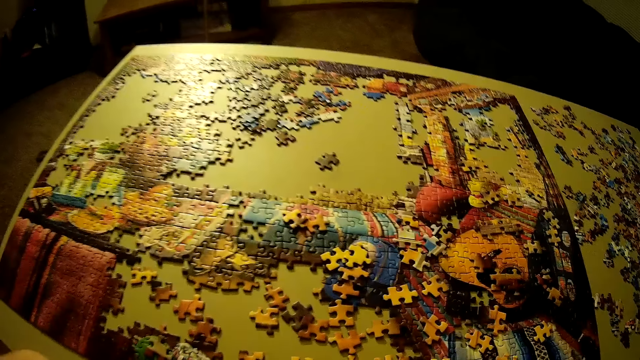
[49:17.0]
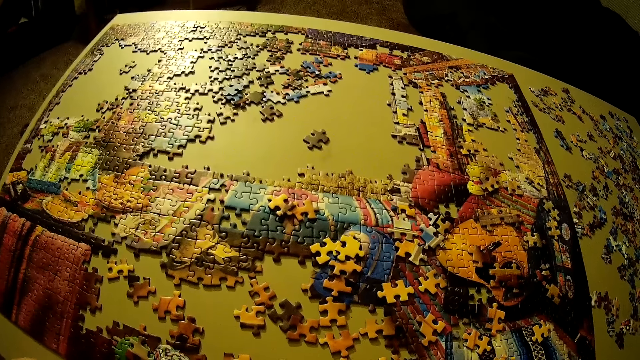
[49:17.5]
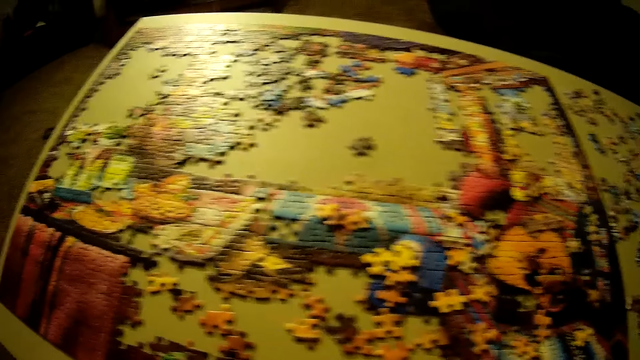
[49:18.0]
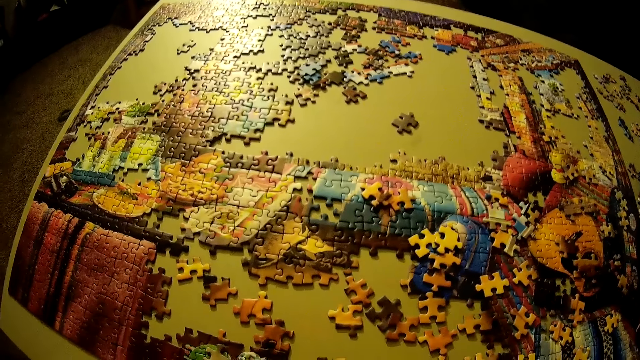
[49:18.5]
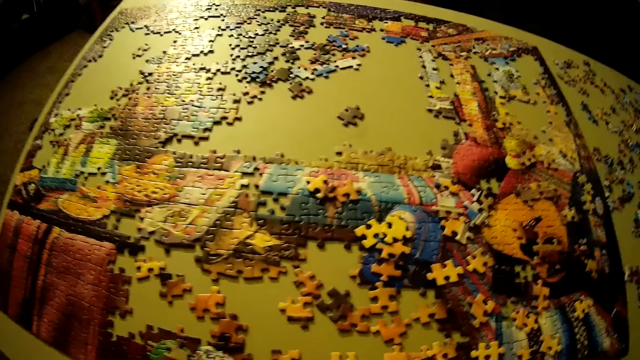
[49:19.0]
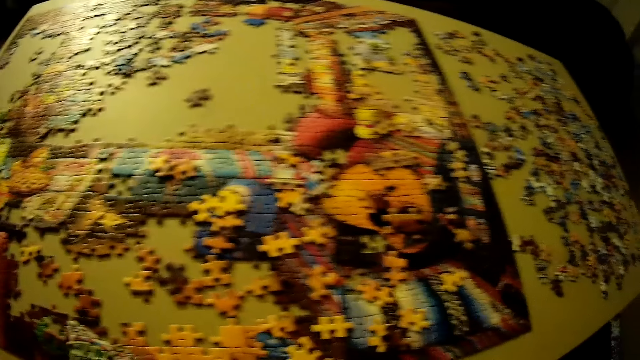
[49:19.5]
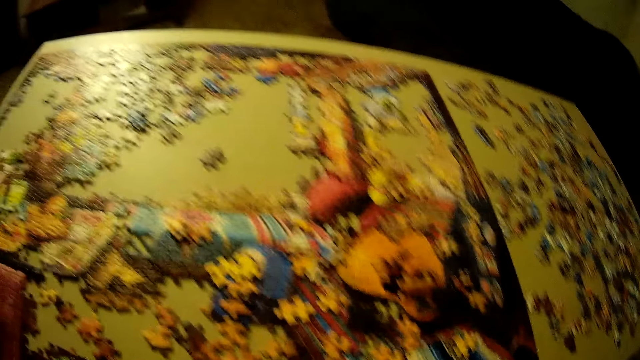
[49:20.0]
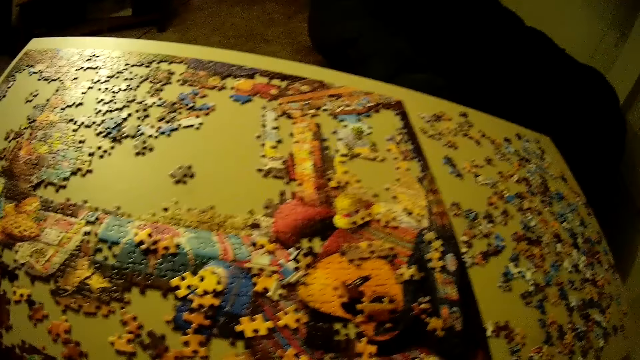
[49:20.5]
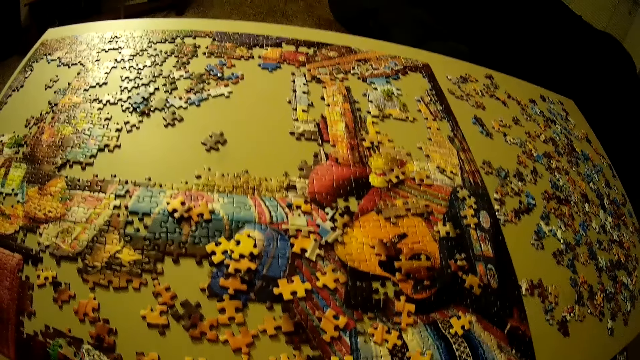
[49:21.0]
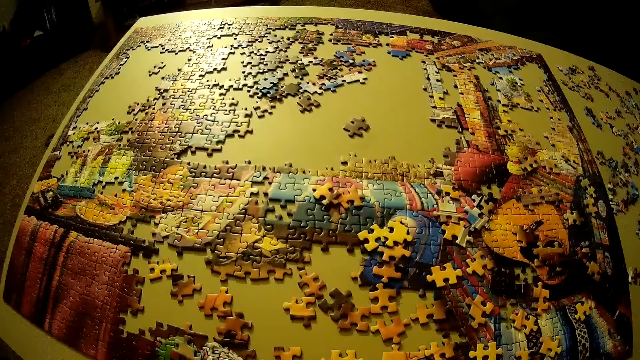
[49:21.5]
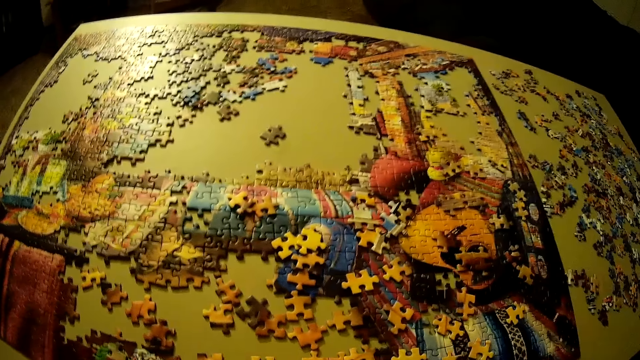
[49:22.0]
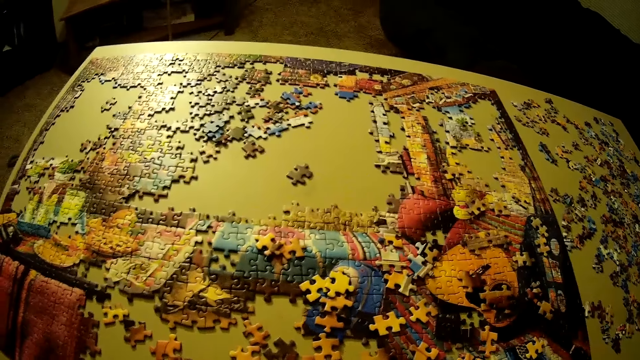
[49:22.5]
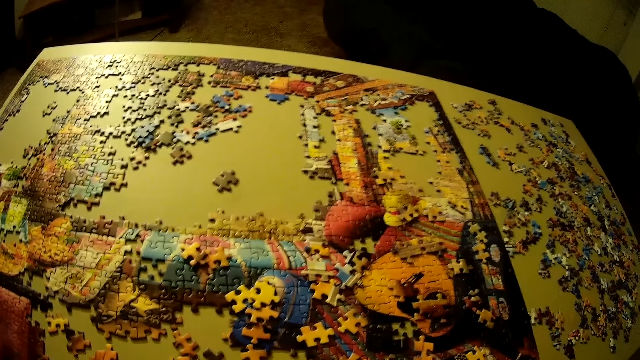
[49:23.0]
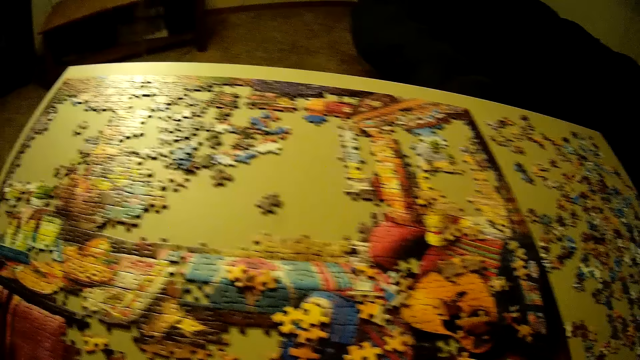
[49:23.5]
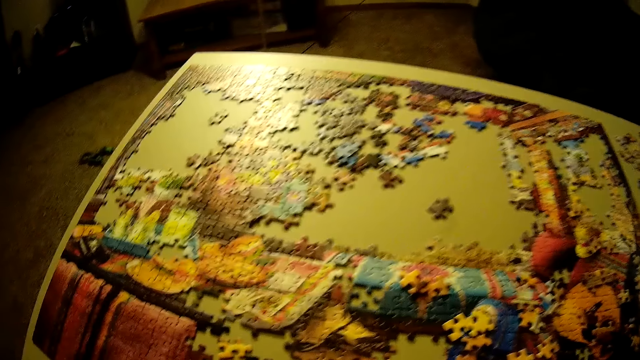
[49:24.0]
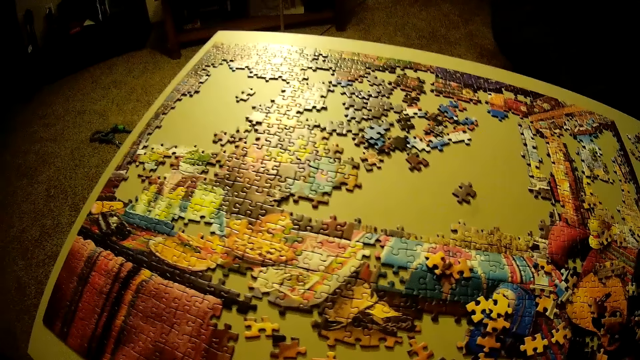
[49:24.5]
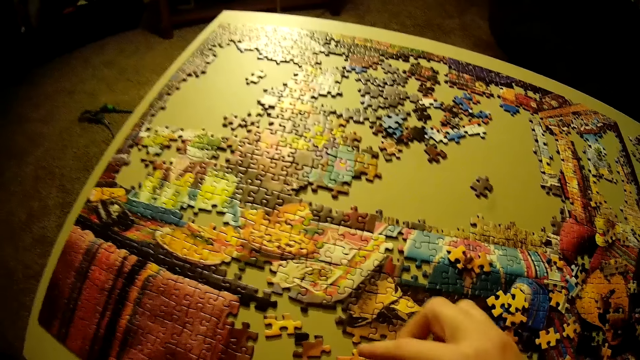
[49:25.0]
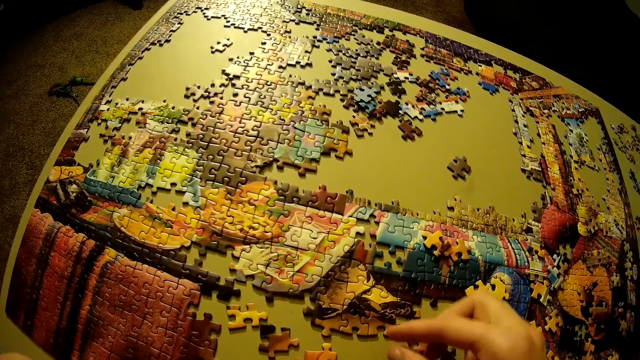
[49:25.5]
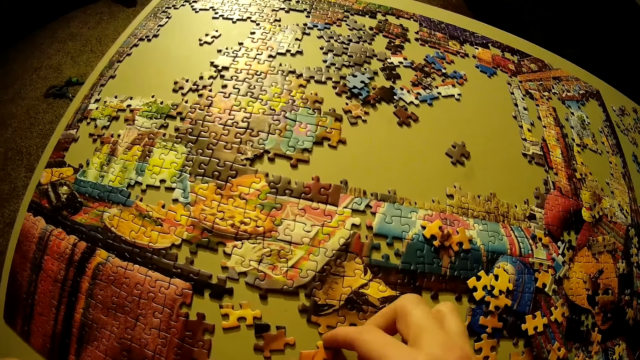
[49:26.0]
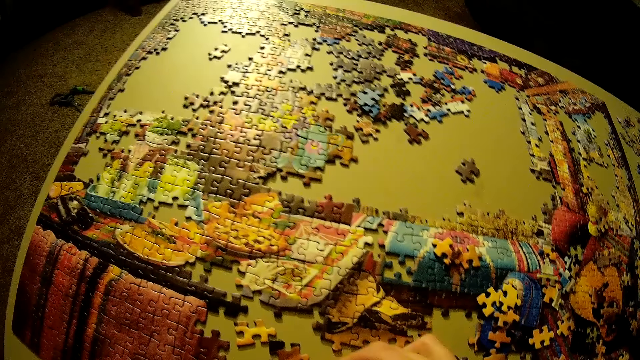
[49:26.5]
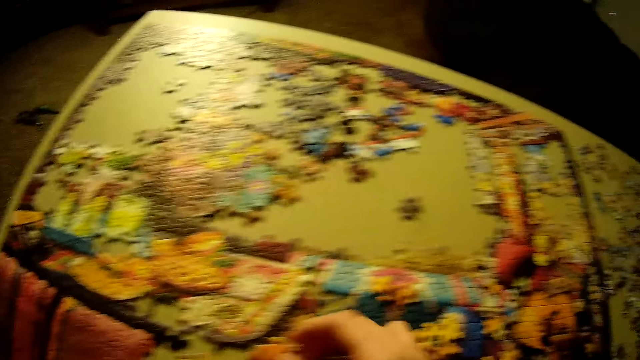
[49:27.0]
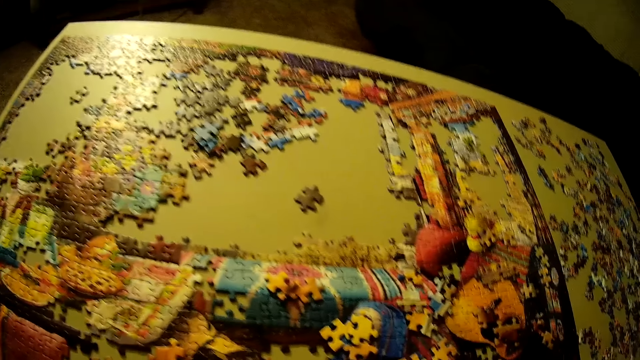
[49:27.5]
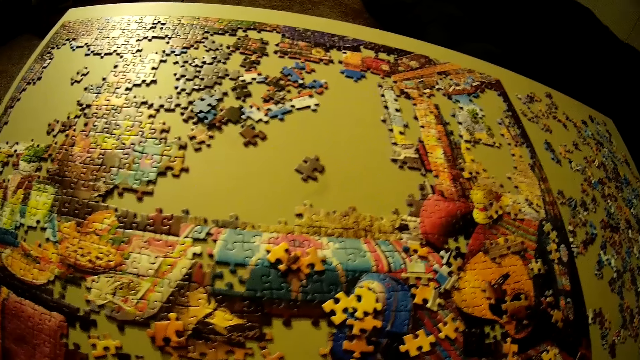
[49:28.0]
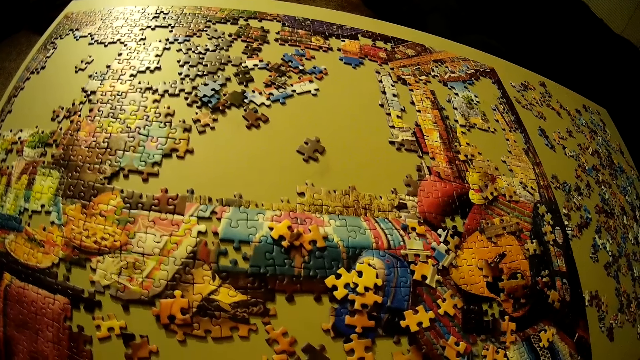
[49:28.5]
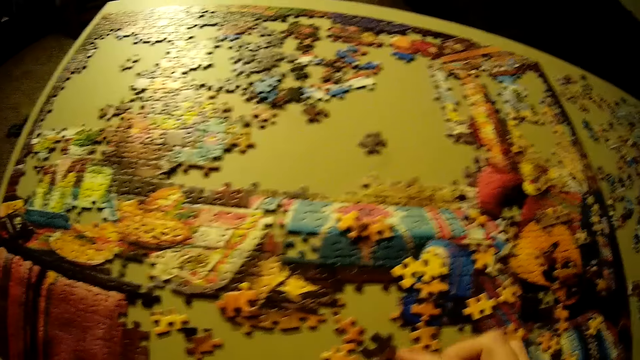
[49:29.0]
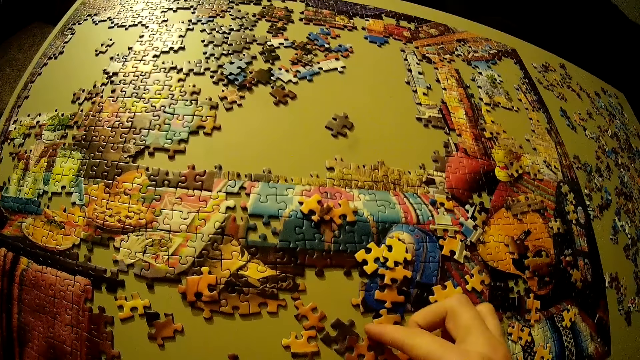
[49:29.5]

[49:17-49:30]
The camera wearer adjusts the pieces of puzzle on the table. They arrange the puzzle pieces.

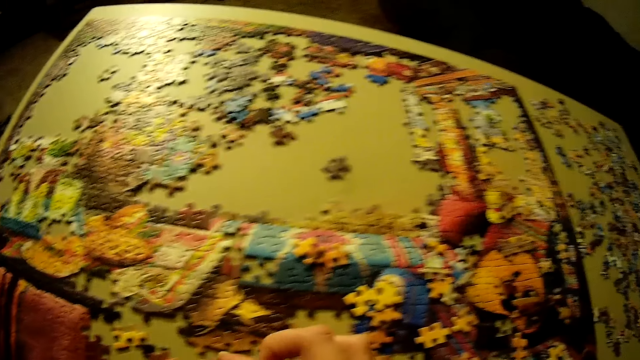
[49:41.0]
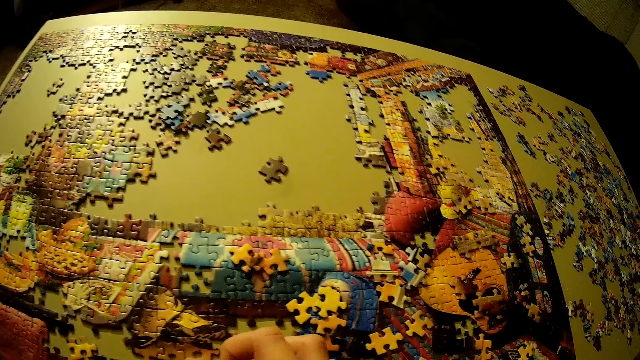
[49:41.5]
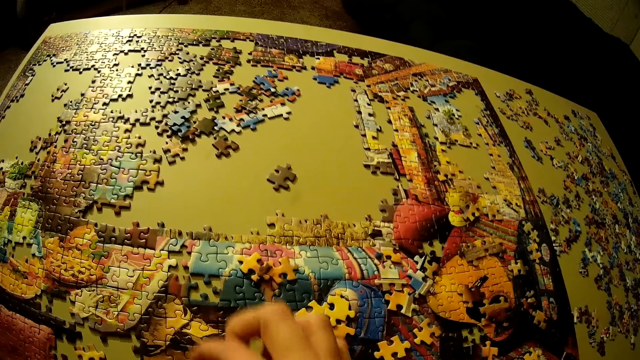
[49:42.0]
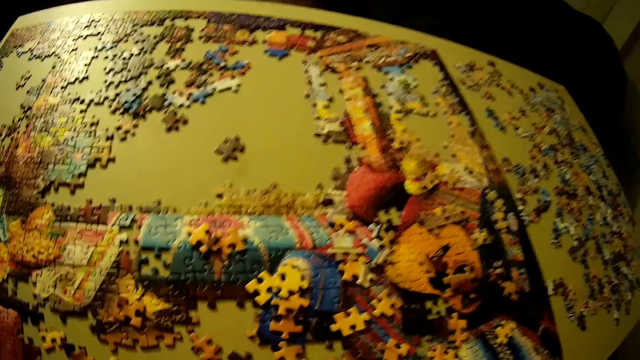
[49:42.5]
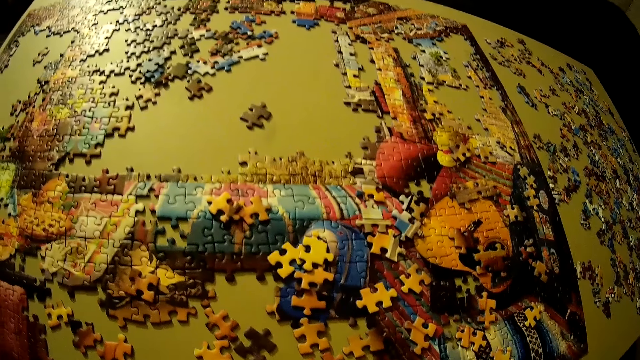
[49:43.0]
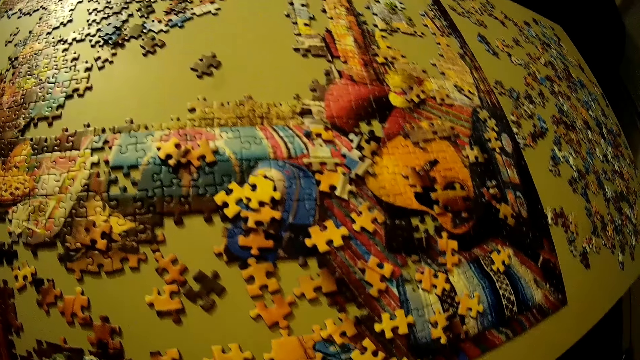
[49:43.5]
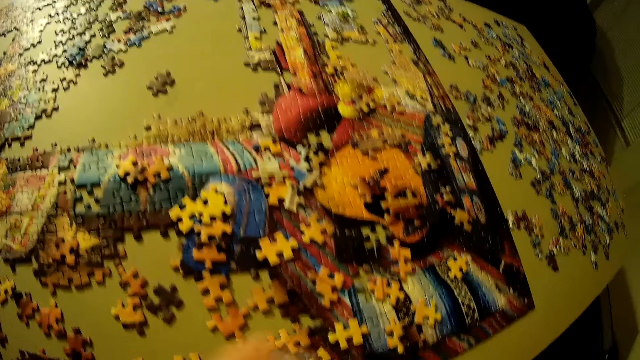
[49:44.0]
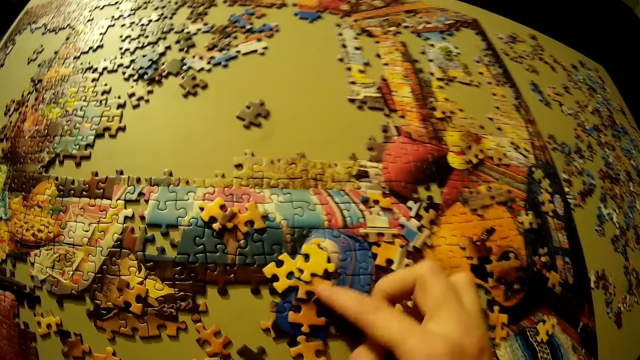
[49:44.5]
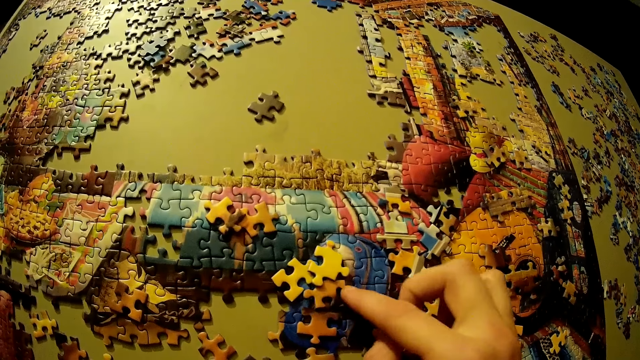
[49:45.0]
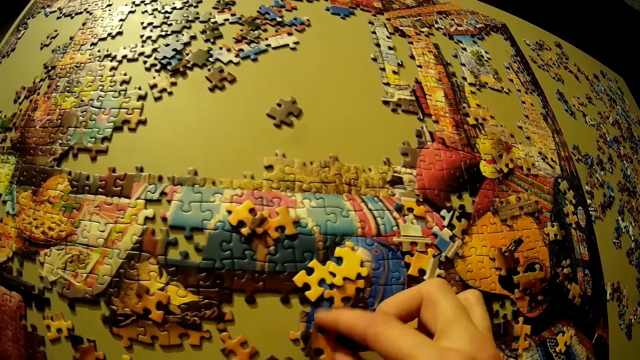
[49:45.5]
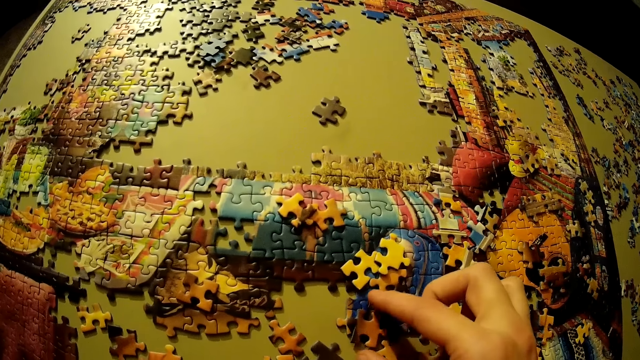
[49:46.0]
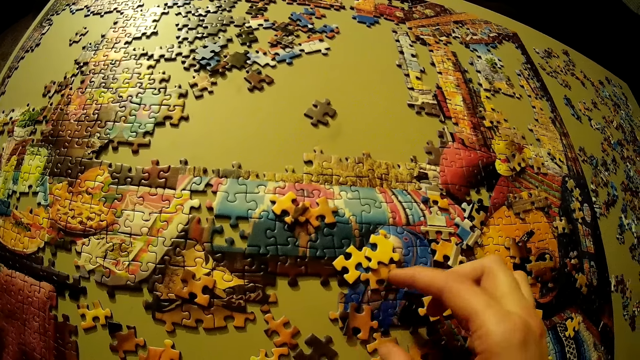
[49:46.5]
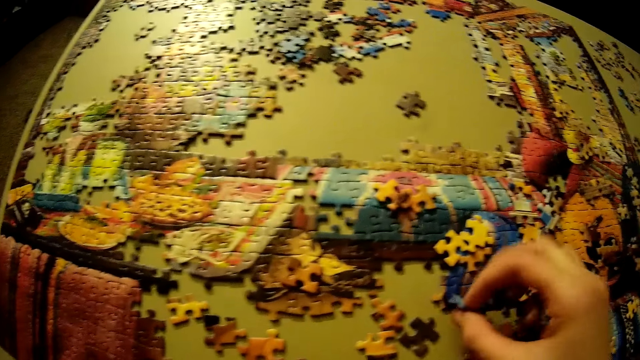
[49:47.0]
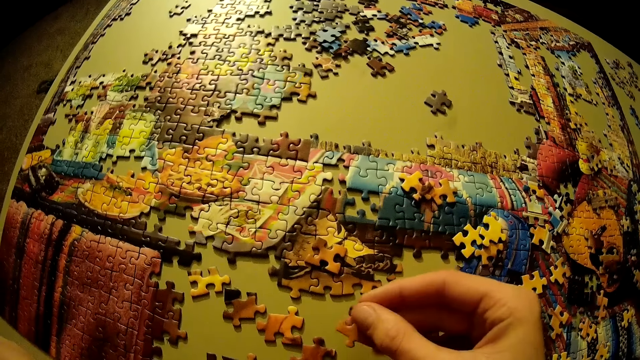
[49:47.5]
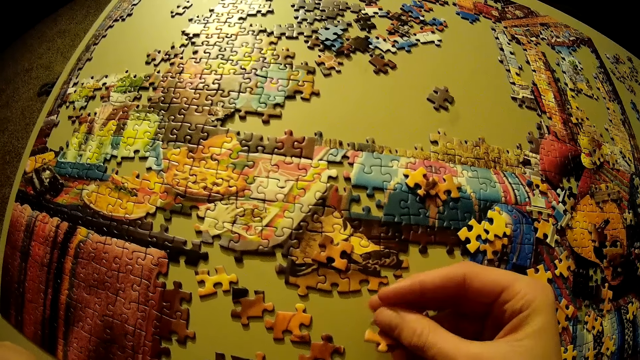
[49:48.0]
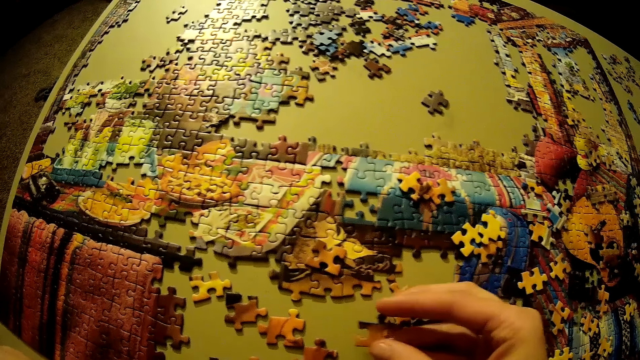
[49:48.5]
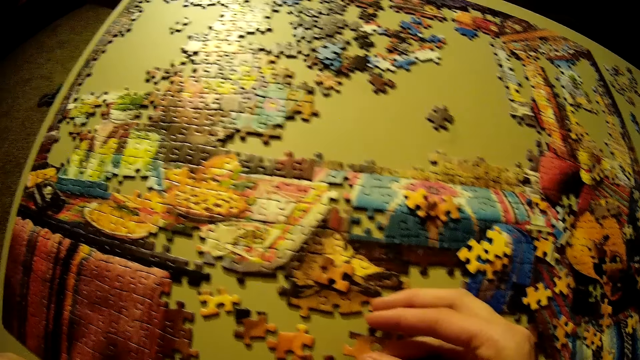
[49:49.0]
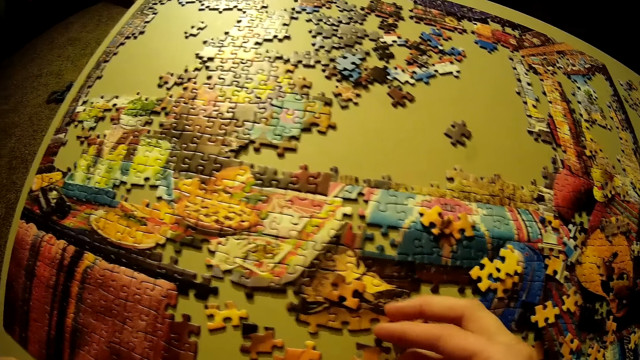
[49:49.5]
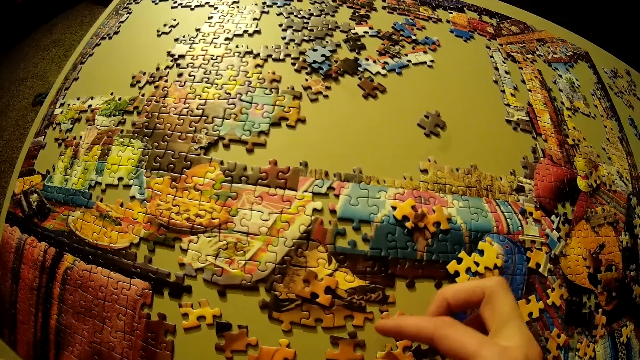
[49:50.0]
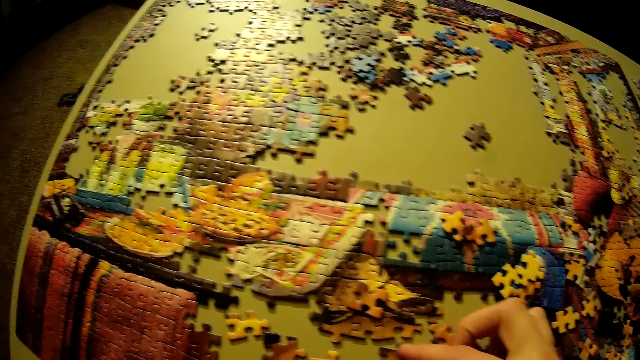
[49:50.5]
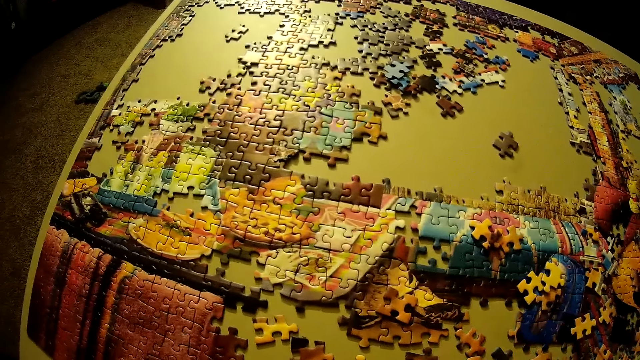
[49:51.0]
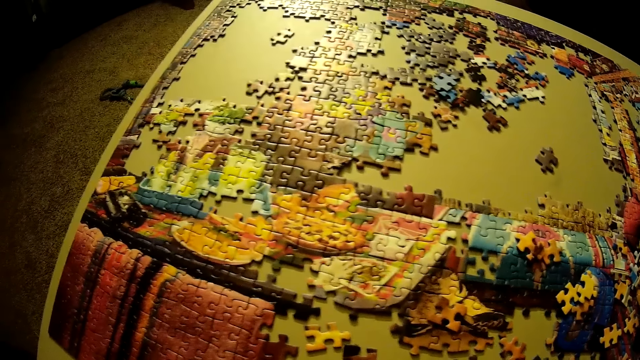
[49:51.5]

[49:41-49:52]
The camera wearer takes a puzzle piece placed on the table. They look at the puzzle piece. They place the puzzle piece on the table.
